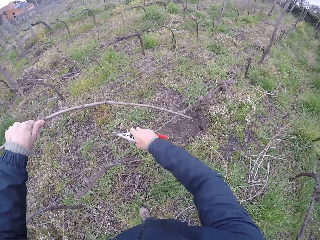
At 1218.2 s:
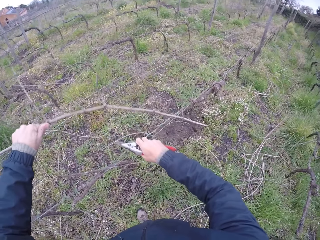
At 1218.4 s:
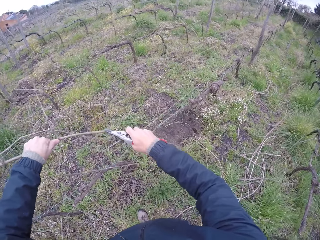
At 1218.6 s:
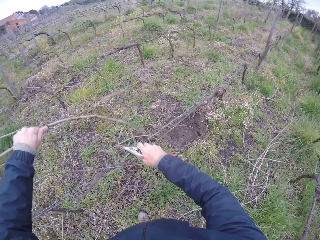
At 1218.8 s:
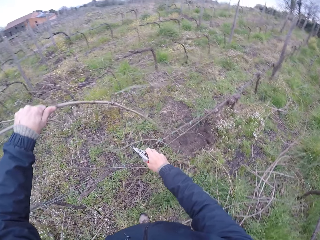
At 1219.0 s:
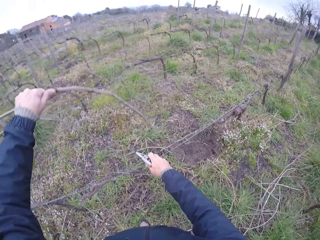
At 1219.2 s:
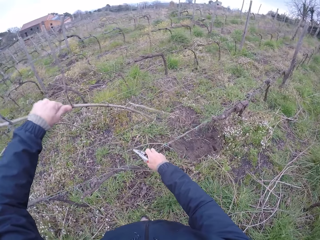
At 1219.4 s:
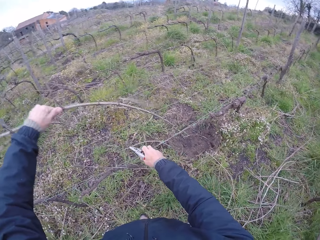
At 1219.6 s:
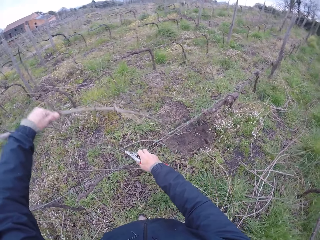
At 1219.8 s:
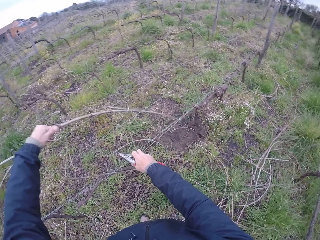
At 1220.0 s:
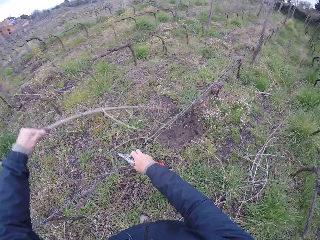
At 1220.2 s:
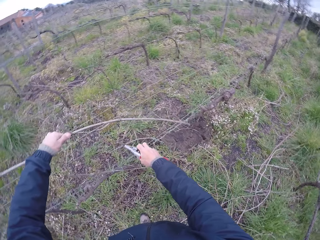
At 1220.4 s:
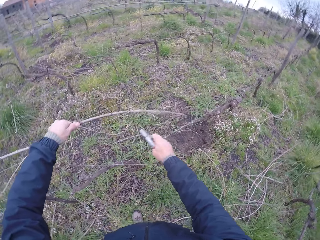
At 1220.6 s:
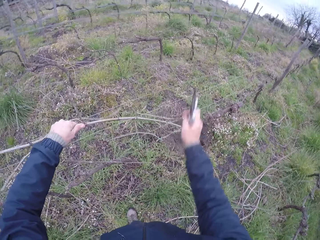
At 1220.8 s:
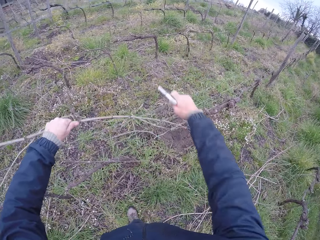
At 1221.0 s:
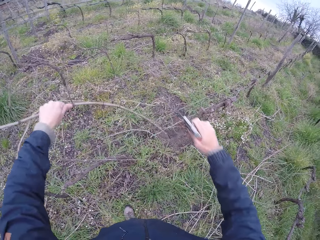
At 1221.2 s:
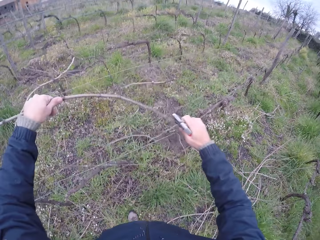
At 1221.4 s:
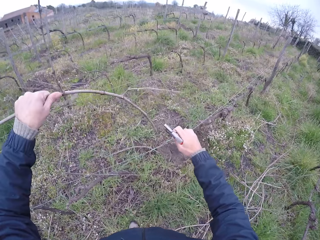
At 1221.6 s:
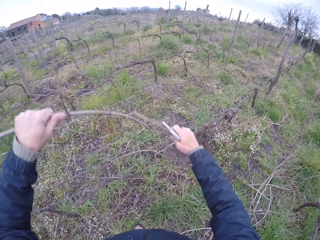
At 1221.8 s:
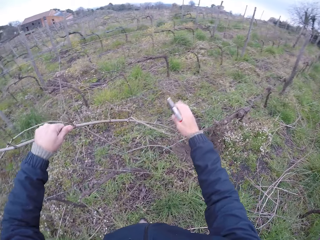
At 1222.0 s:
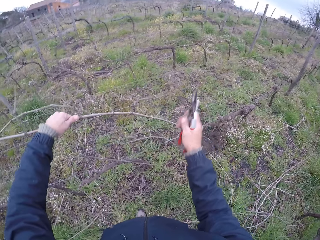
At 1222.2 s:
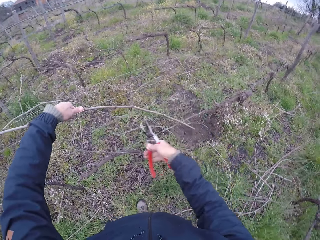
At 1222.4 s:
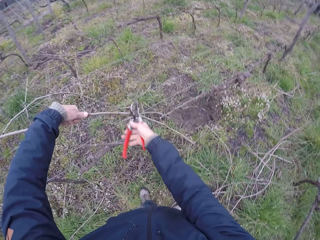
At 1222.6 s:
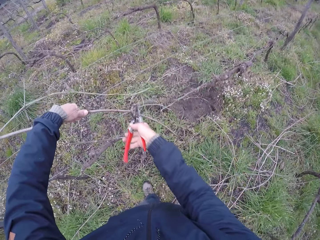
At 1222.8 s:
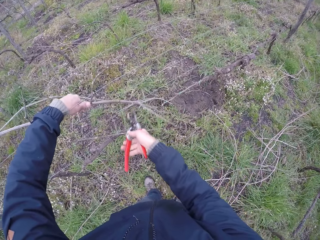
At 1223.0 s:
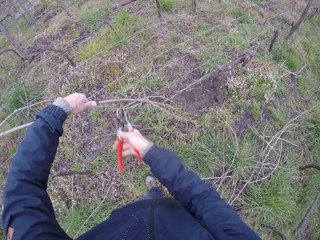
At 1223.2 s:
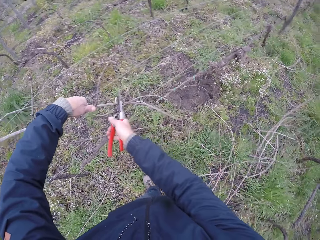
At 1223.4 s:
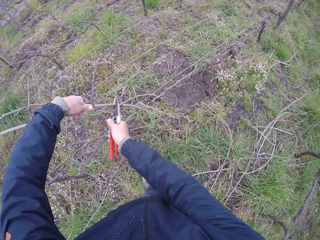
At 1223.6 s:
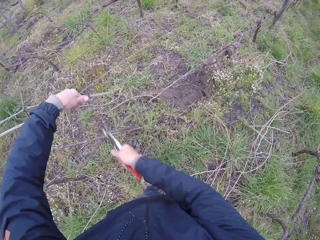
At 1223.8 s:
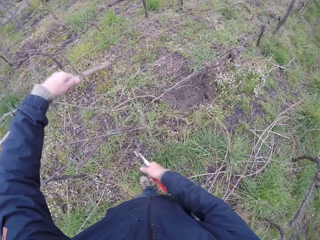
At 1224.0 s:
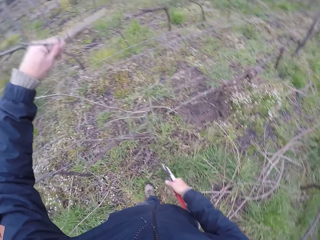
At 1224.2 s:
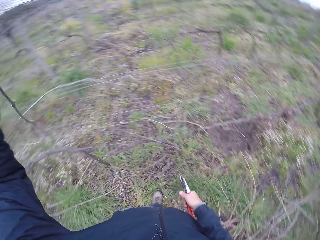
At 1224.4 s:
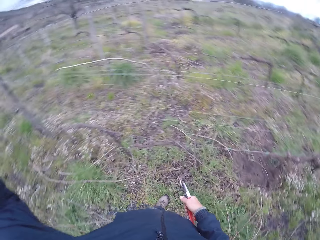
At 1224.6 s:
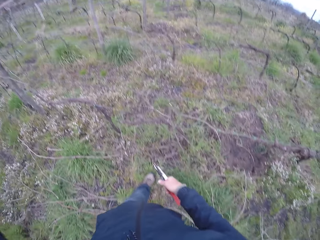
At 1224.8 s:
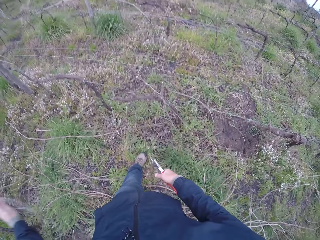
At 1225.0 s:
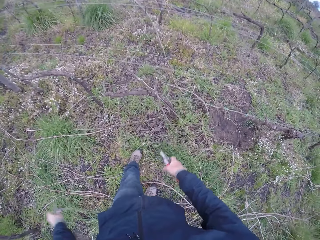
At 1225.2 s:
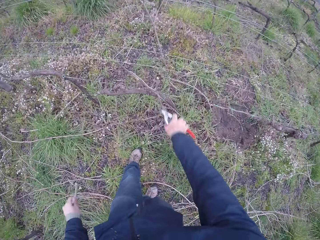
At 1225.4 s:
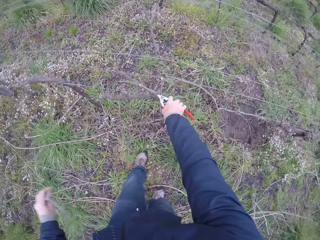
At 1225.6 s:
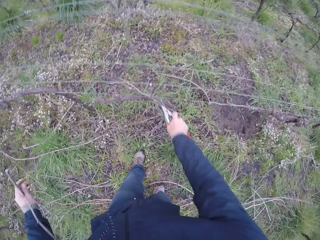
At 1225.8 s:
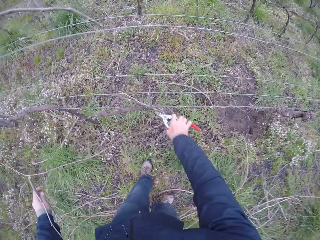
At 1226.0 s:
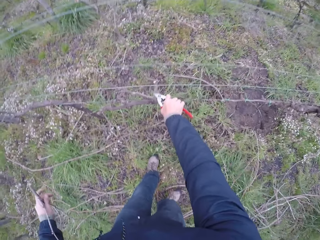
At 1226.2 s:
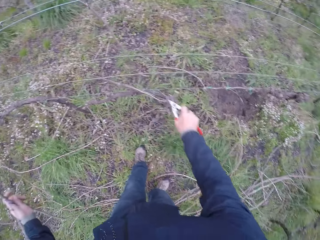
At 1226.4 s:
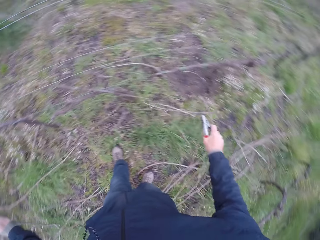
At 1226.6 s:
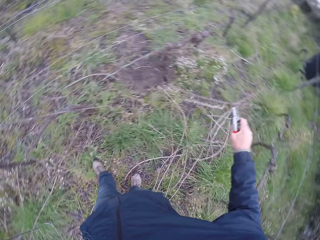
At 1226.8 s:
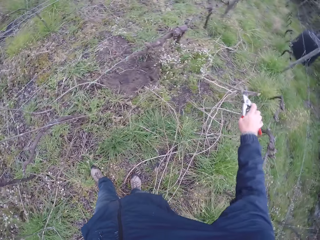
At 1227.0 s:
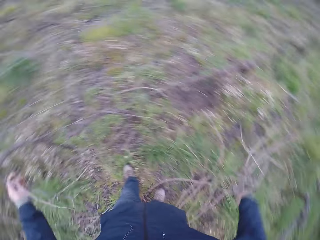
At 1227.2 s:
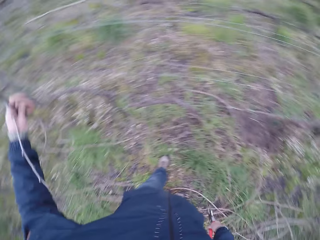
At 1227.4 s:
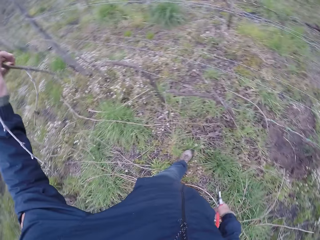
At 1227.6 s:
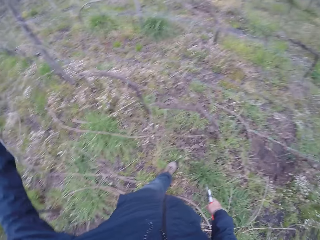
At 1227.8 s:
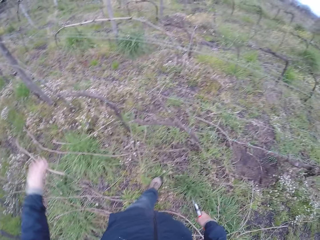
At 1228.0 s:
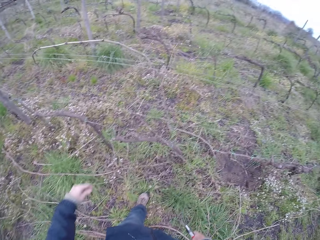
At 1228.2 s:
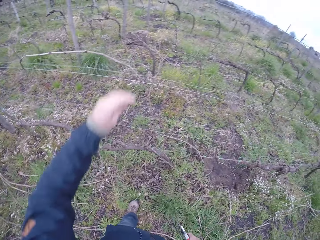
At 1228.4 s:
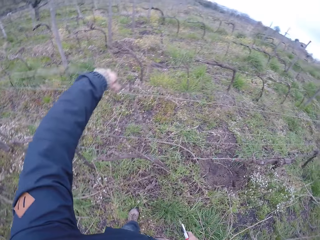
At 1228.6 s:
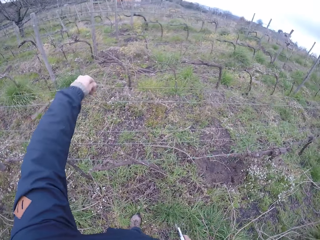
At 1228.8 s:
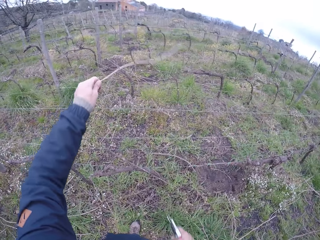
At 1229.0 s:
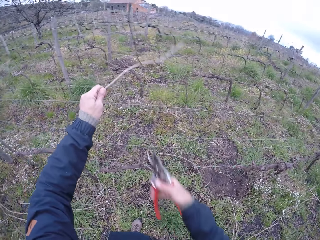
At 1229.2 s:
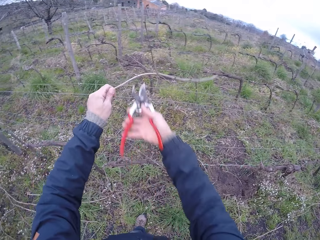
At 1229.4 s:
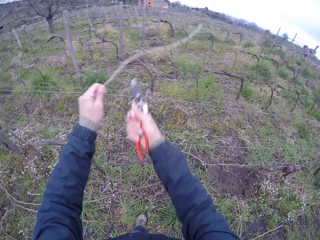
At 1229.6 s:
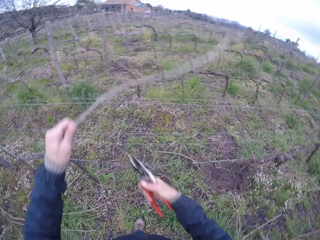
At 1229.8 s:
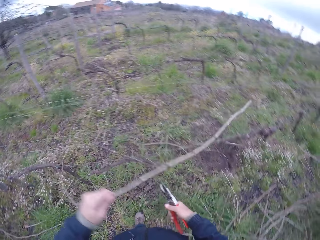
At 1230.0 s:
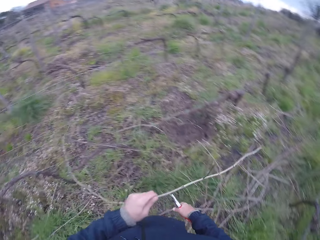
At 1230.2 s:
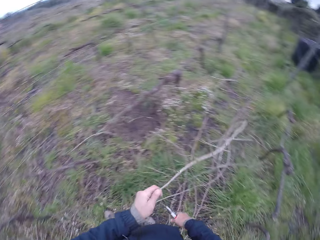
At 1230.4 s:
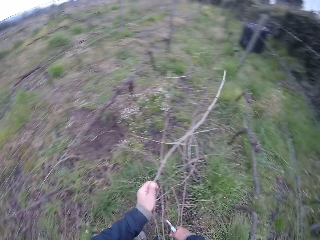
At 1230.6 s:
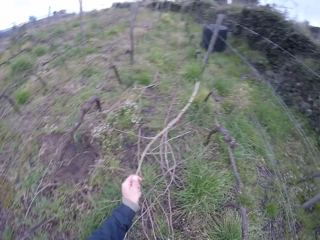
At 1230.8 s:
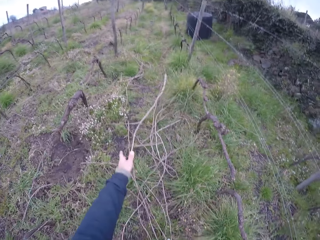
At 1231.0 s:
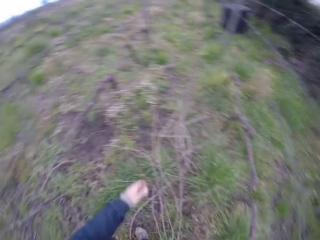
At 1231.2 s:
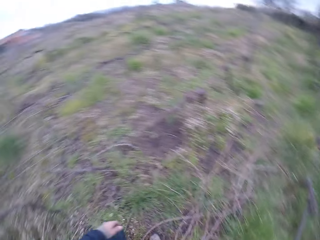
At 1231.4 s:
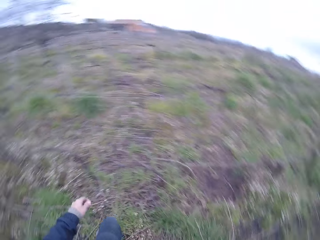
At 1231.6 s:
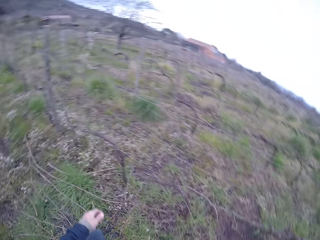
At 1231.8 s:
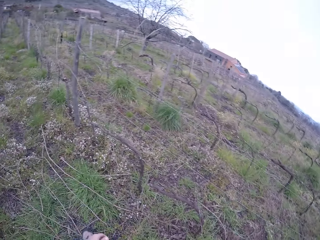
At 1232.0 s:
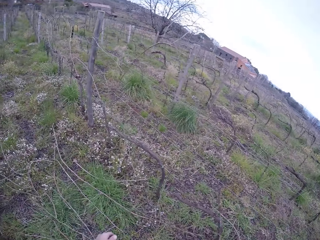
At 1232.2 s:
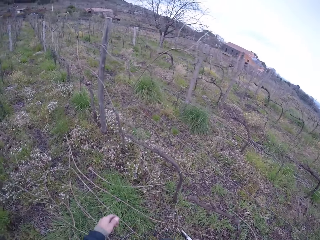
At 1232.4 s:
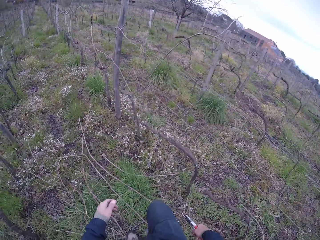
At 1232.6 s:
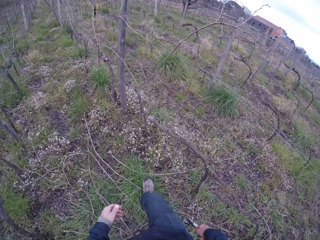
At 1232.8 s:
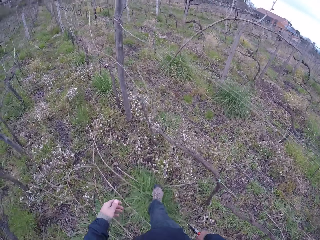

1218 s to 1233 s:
The camera wearer pulls the wire fence with his right hand. He tries to remove the twig. He pulls the fence with his right hand. He cuts the twig with the pliers in his right hand. He removes the twig from the fence. He pulls a twig from the fence. He moves a twig from the wire fence to the ground with the pliers in his right hand. He drops the twig in his right hand. He drops the twig on the ground with his left hand. He removes a twig from the wire fence with his left hand. He cuts a branch of the twig with the pliers in his right hand. He drops the twig on the ground with his left hand.

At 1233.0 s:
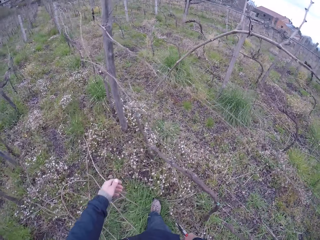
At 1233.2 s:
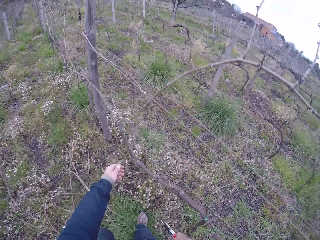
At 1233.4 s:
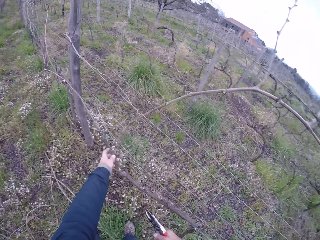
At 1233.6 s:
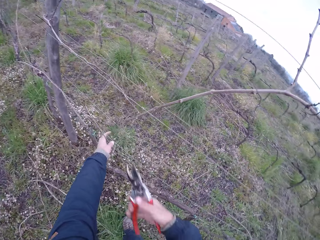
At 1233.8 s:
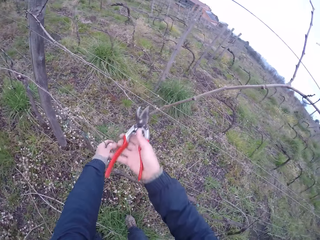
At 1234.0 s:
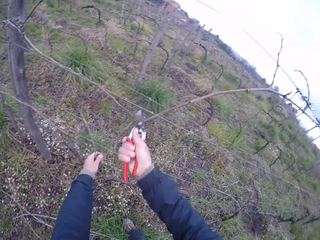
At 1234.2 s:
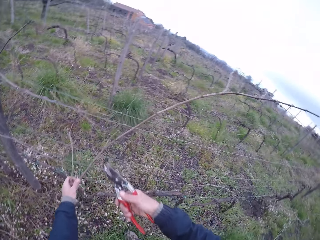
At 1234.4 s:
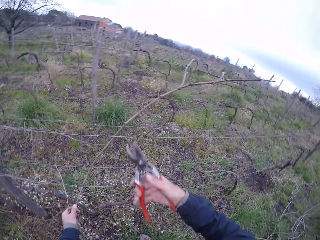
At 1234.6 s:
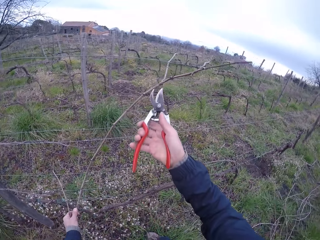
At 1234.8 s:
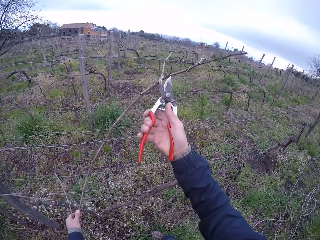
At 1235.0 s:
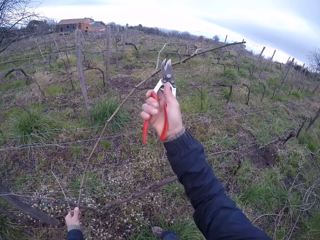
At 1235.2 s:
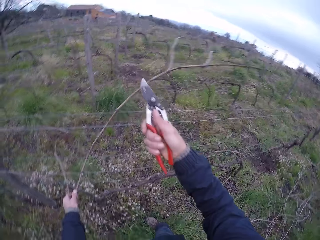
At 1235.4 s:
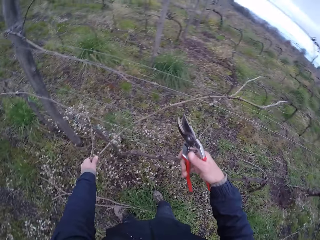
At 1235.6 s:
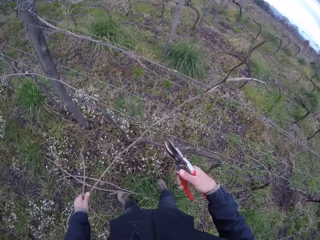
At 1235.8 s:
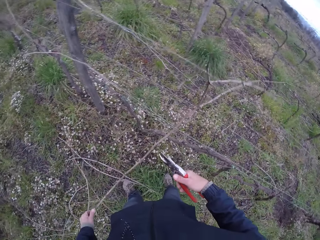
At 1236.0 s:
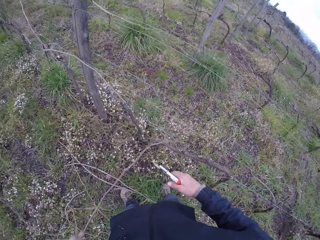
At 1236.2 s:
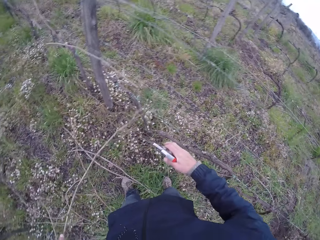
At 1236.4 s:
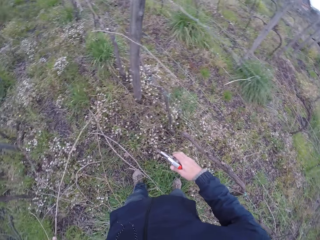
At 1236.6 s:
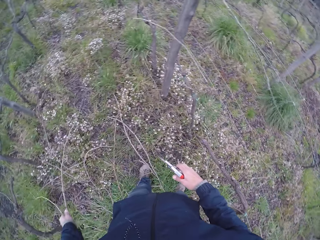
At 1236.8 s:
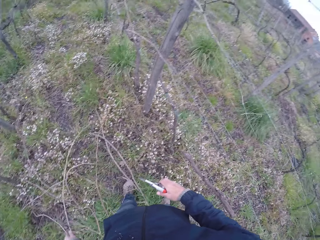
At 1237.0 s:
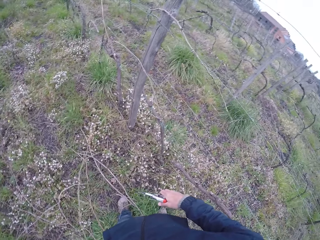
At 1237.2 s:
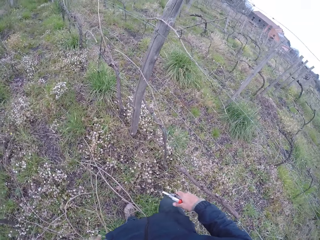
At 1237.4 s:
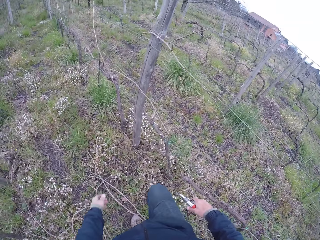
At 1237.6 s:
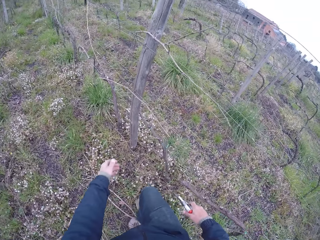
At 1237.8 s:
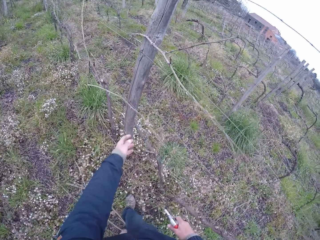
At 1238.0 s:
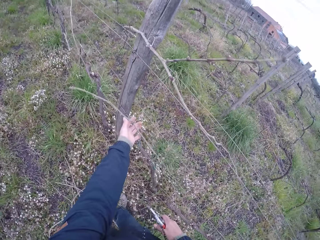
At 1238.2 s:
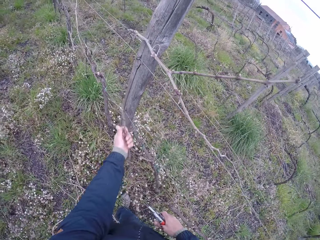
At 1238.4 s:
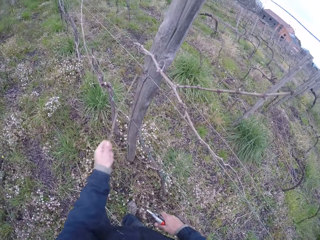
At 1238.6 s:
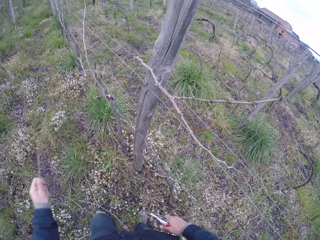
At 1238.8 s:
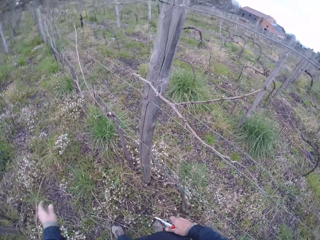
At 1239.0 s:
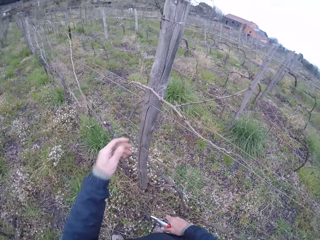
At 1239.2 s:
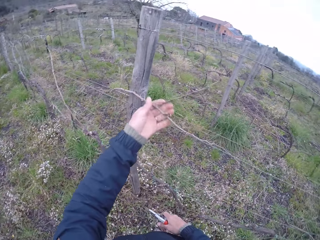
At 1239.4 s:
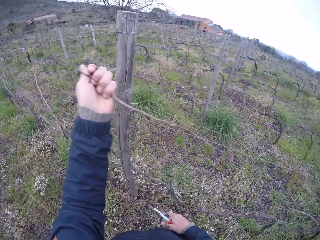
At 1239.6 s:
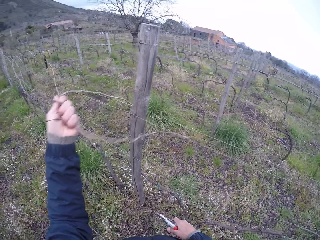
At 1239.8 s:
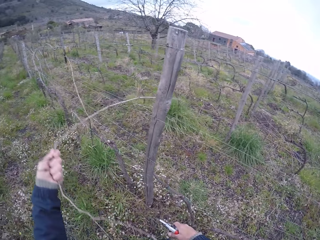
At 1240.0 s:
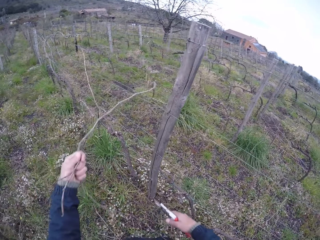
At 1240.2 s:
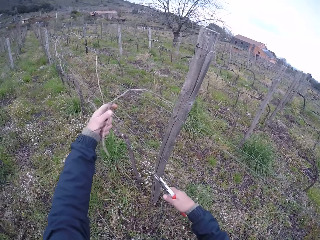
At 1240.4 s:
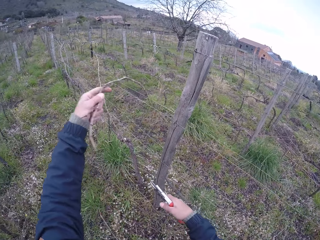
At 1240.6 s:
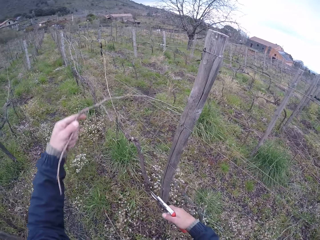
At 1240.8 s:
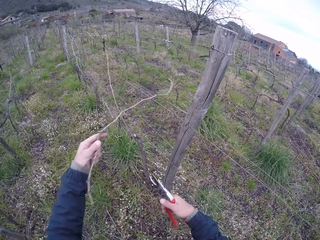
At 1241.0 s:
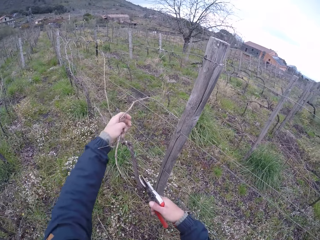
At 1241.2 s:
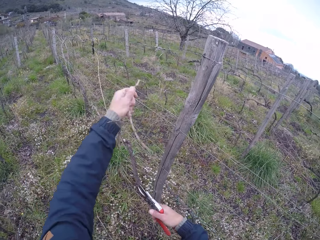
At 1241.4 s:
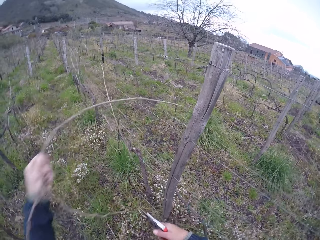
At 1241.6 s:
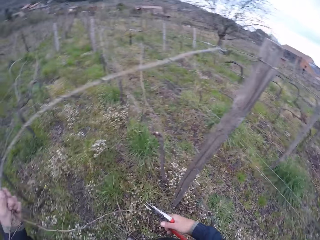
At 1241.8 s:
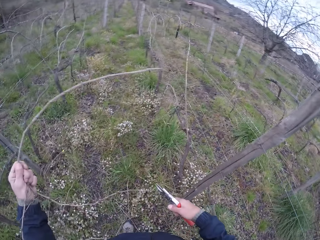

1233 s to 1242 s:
The camera wearer holds two twigs on the wire fence with his left hand. He cuts a branch of a twig with the pliers in his right hand. He pulls a twig from the fence. He cuts a branch of the twig. He drops both twigs on the ground with his left hand. He pulls a twig from the fence. He moves a twig from the wire fence to the ground with his left hand. He drops the twig on the ground. He removes a twig from the wire fence with his left hand. He drops the twig on the ground. He pulls a twig from the fence.
